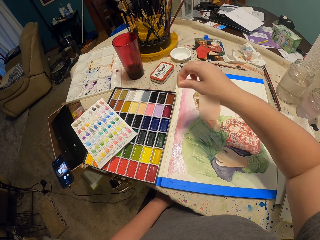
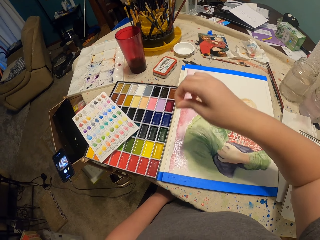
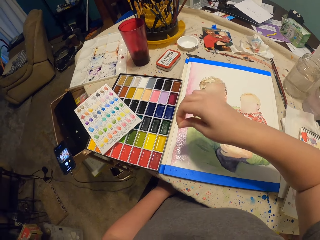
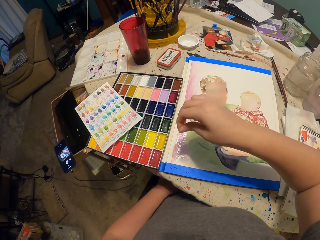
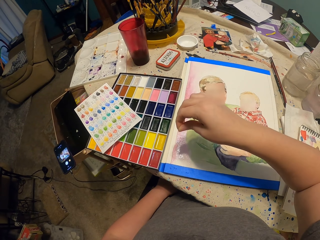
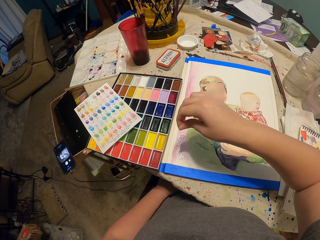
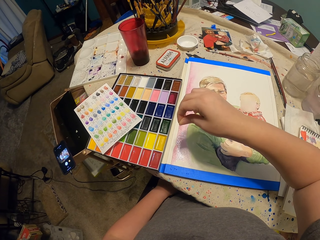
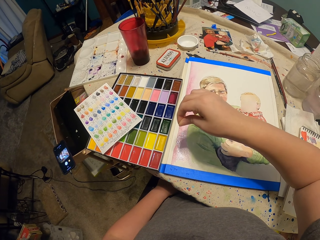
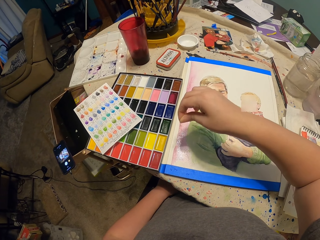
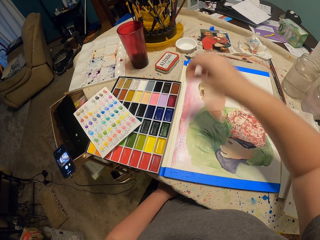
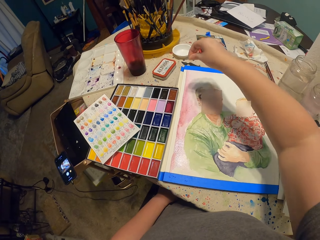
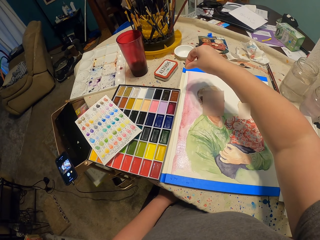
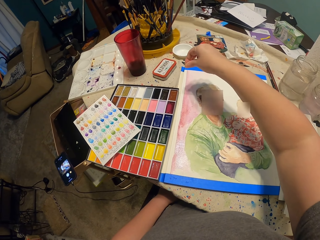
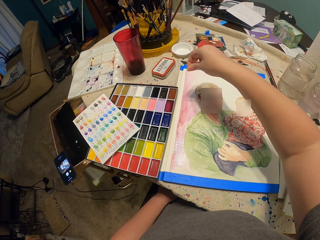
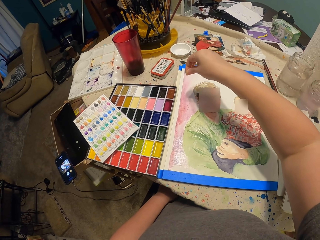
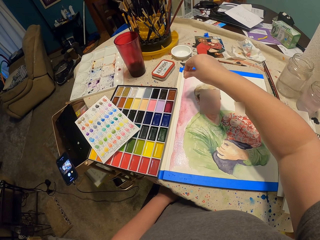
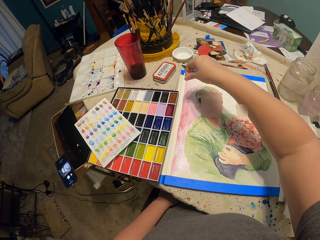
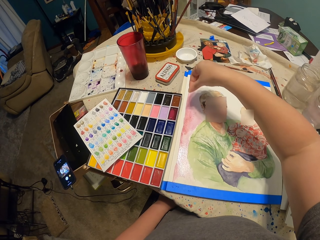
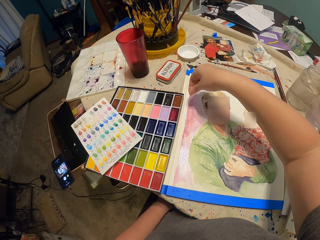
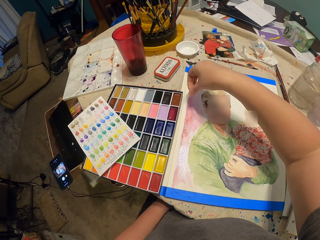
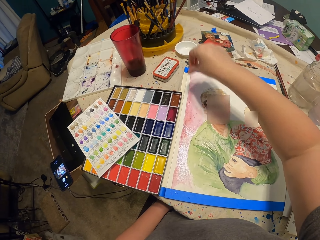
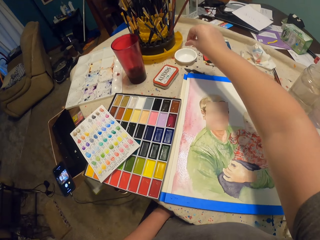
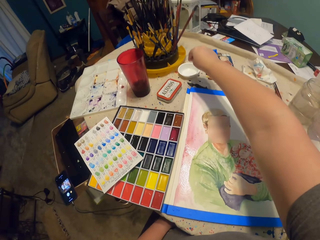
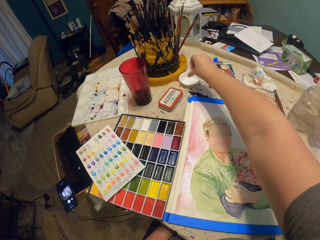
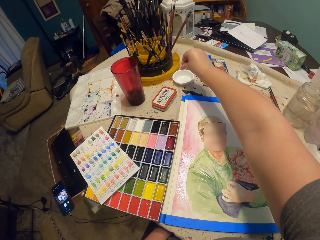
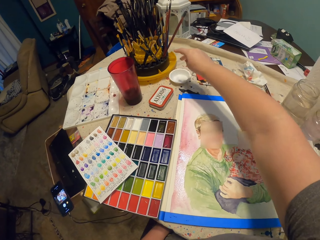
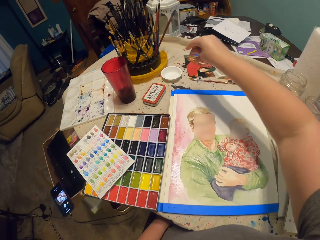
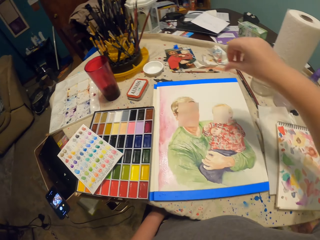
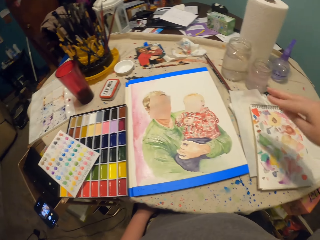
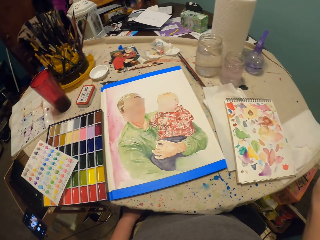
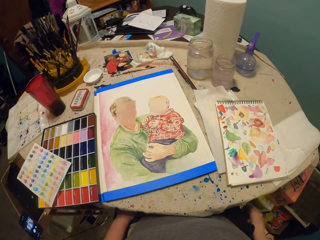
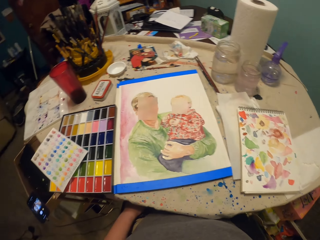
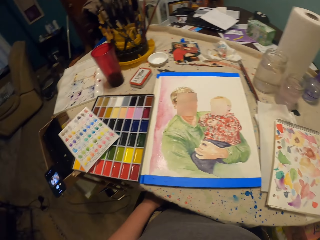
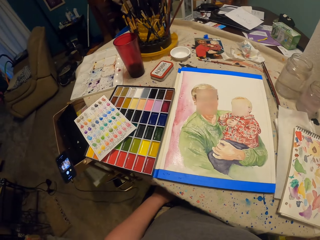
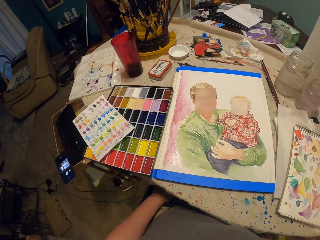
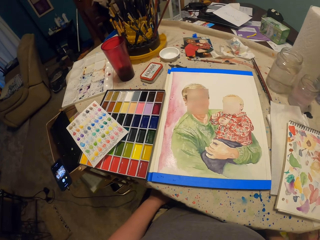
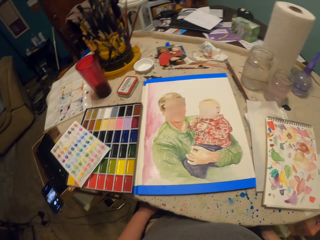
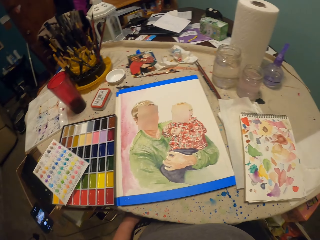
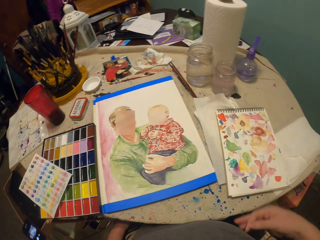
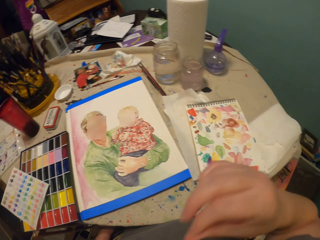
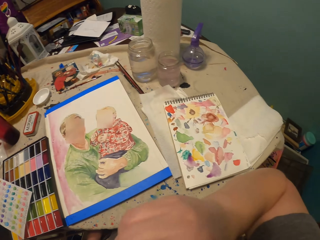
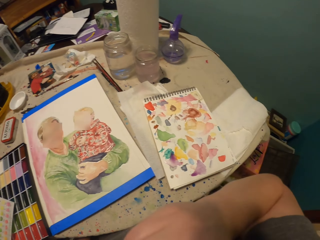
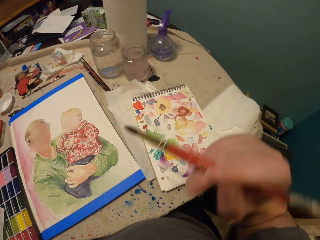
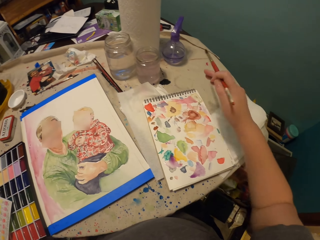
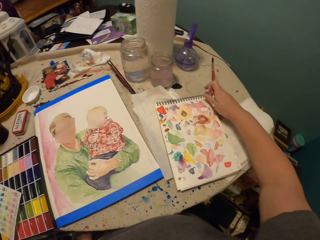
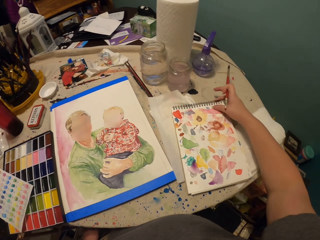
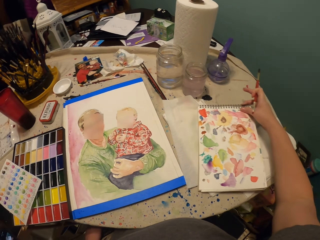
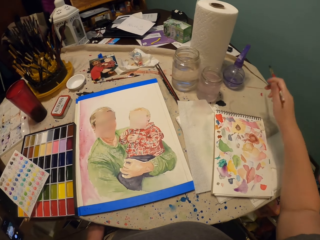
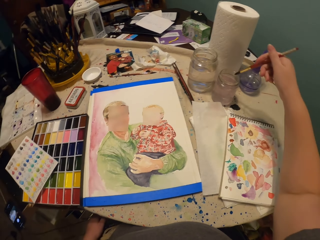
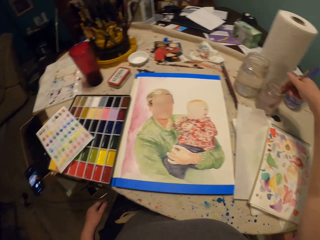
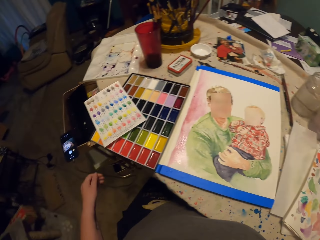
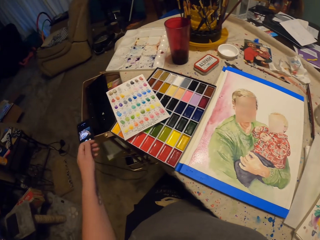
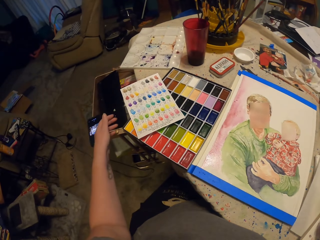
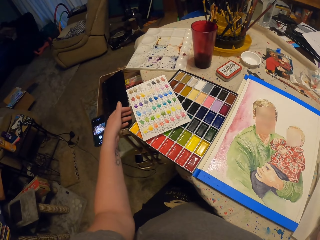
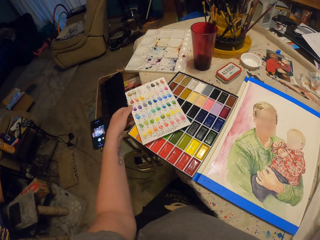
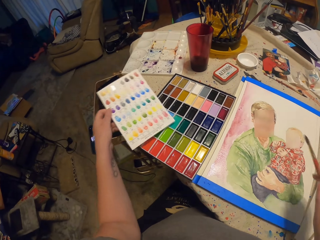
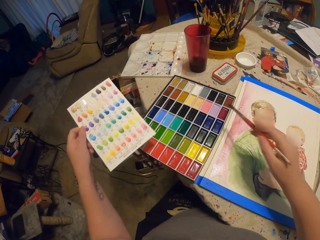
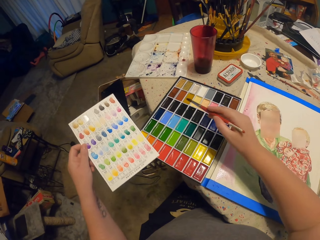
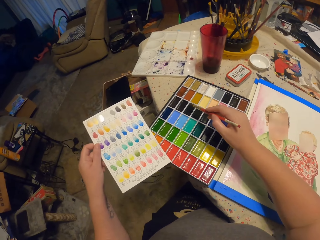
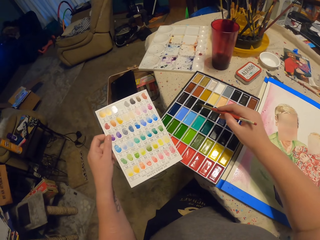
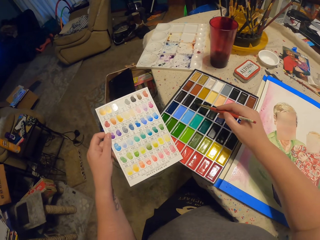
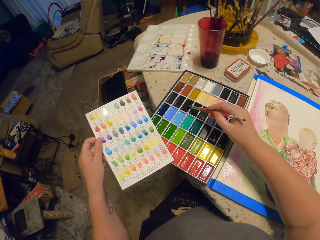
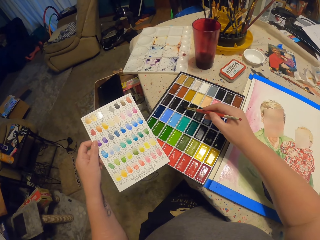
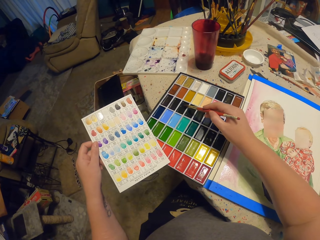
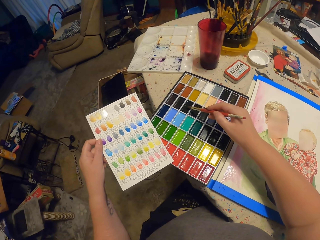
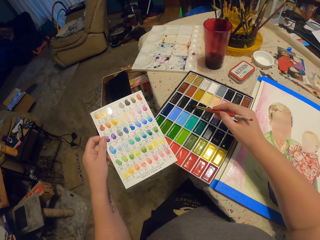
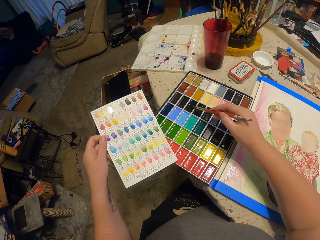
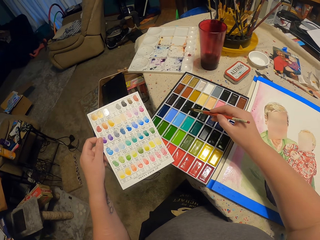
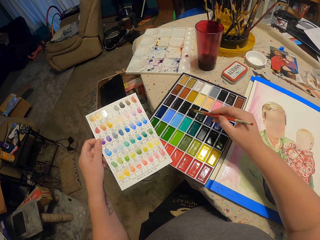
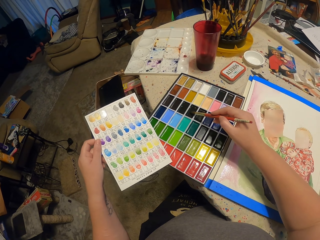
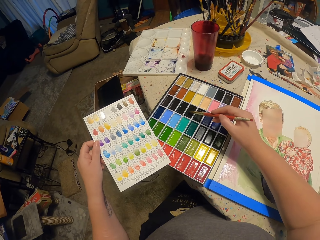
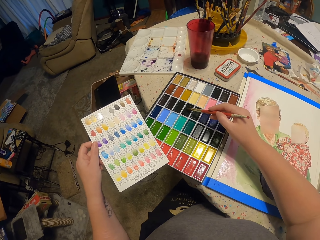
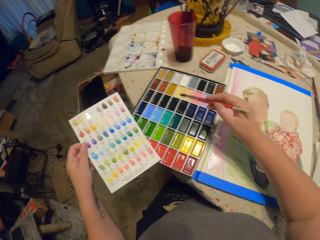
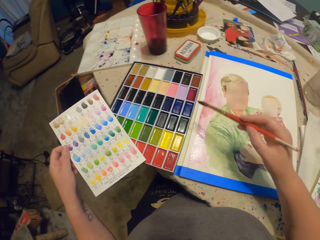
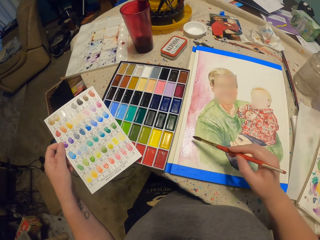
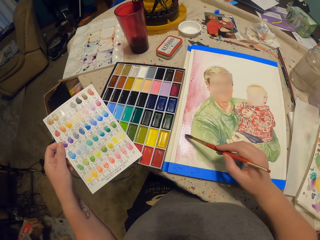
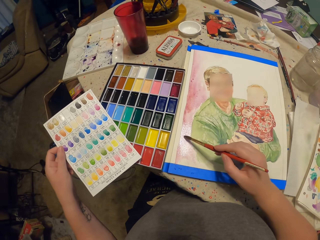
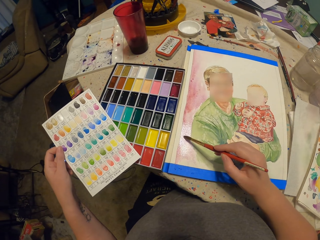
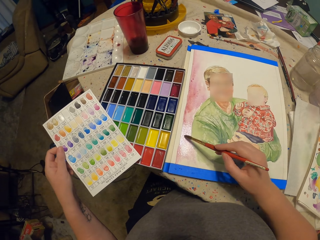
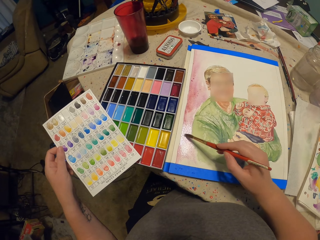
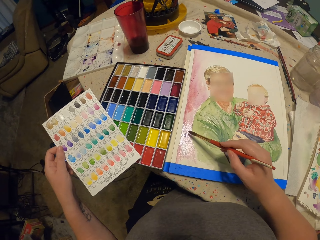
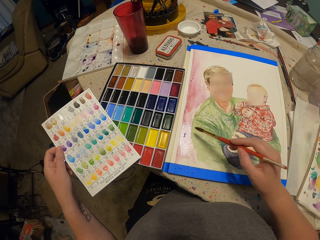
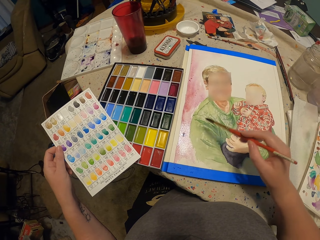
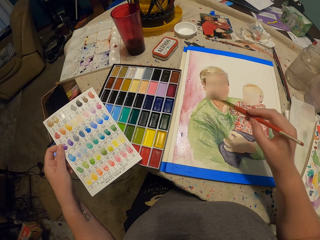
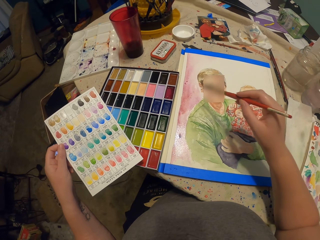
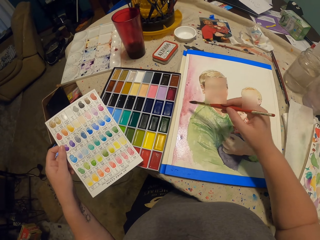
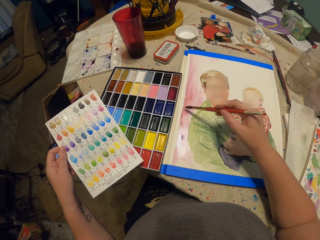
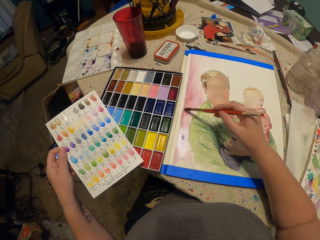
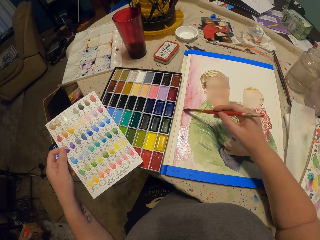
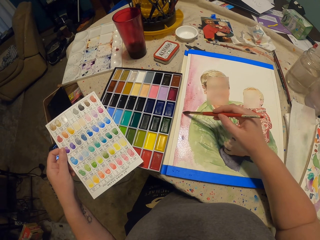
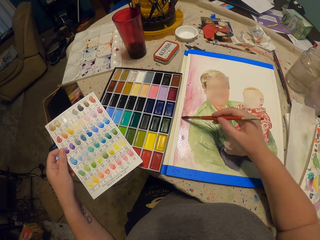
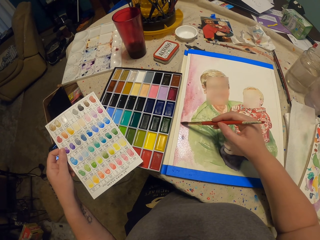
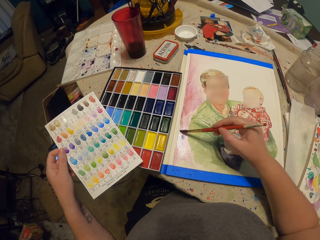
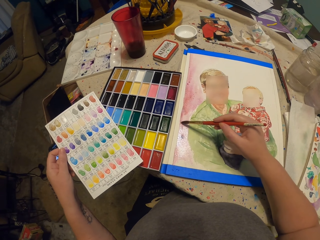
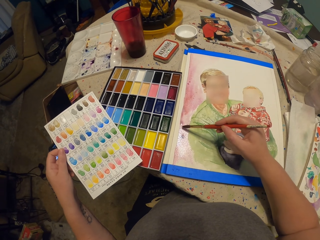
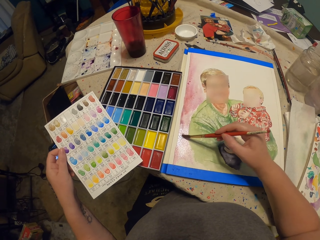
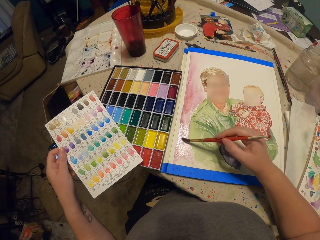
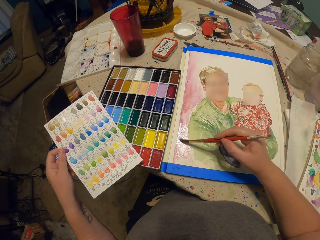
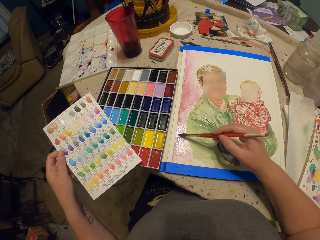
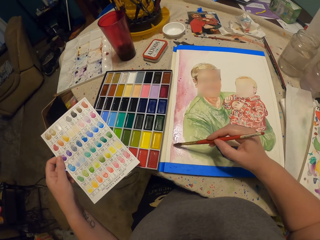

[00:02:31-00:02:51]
The camera wearer puts something in the container. They rub the fingers on the powder. They move the right hand. They look at the drawing. They take the brush. They move a book on the table. They dip the brush in a jar. They pick up the sample paper on the table. They put the brush on the paint. They take paint in the palette with the paint brush. They paint on the paper on the table with the brush.

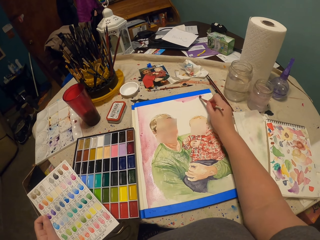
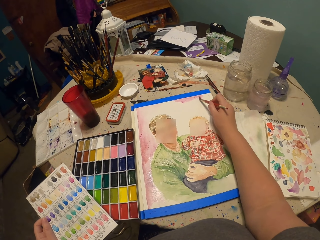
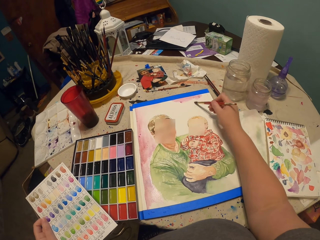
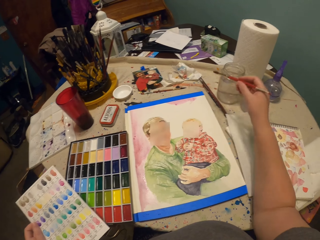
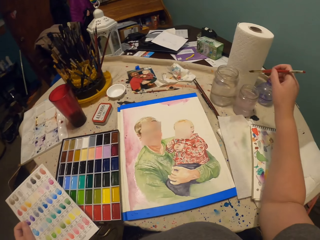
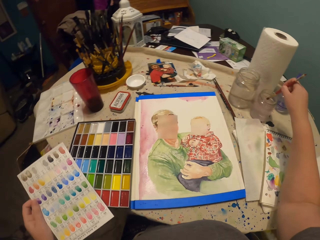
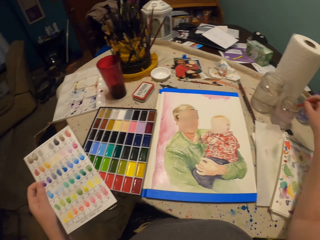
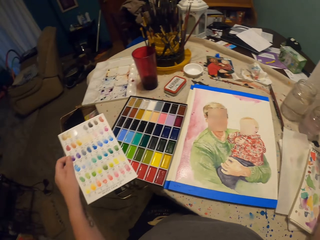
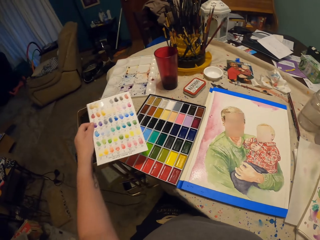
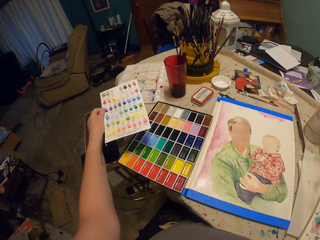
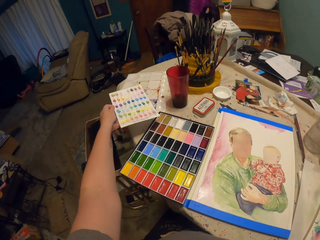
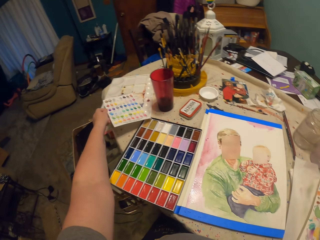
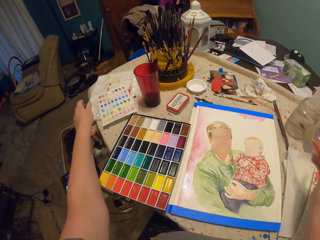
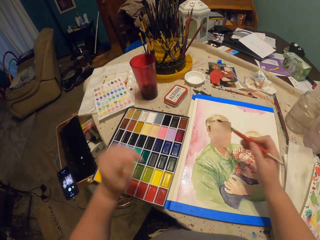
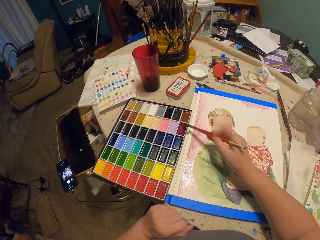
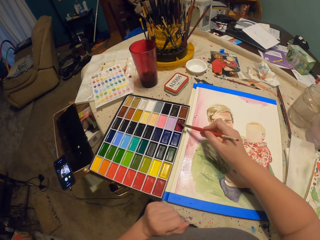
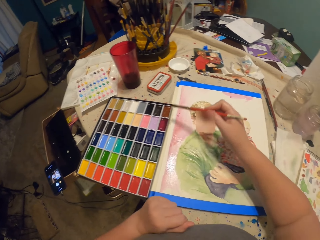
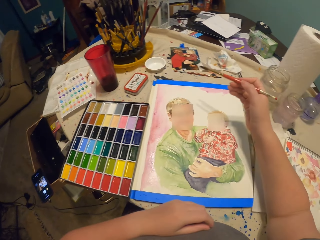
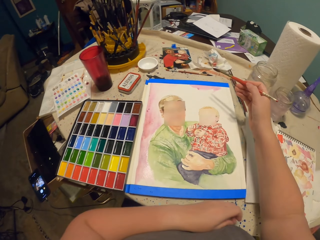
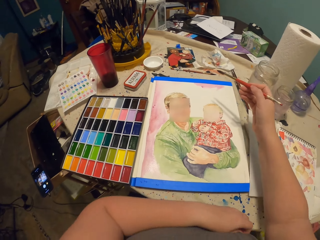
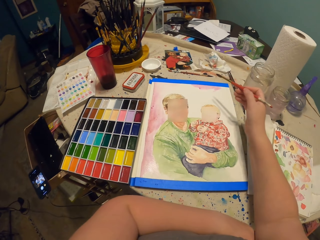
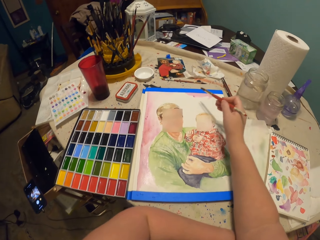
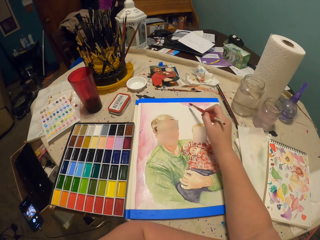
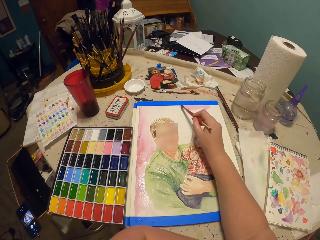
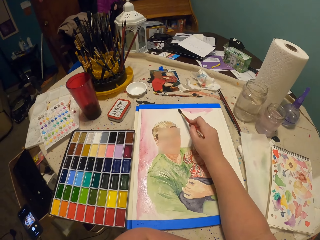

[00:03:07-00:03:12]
The camera wearer dips the paint brush in the water container. They place the sample paper on the table. They put the brush on the paint.
